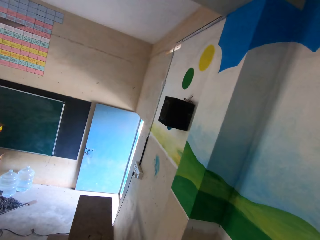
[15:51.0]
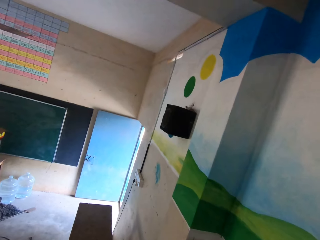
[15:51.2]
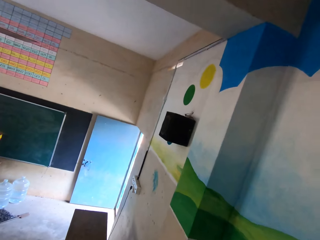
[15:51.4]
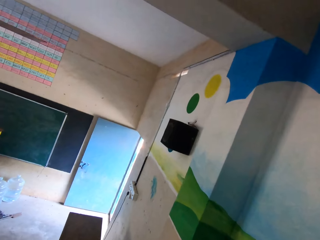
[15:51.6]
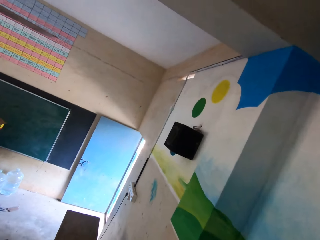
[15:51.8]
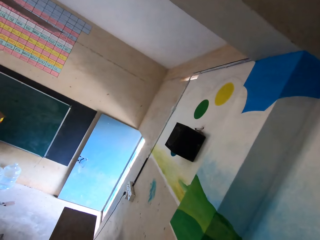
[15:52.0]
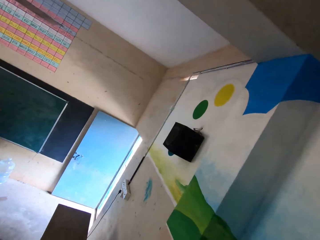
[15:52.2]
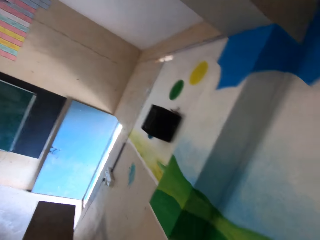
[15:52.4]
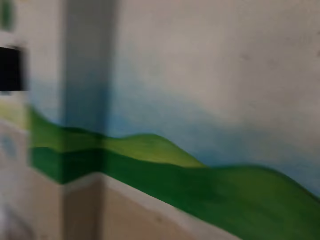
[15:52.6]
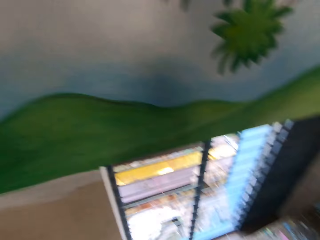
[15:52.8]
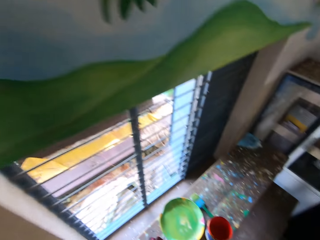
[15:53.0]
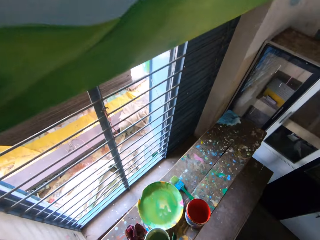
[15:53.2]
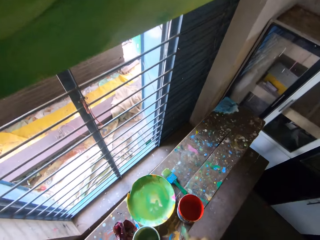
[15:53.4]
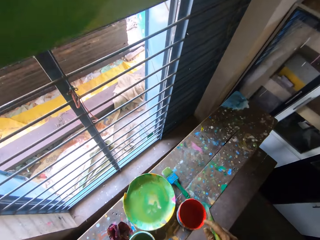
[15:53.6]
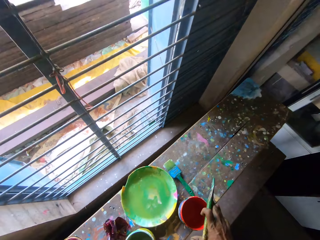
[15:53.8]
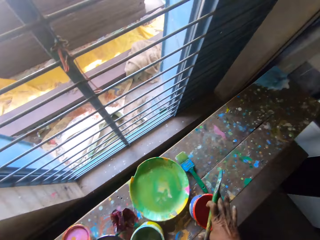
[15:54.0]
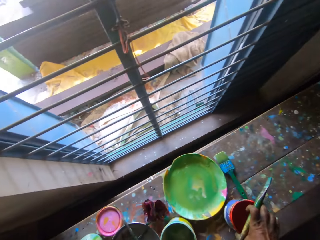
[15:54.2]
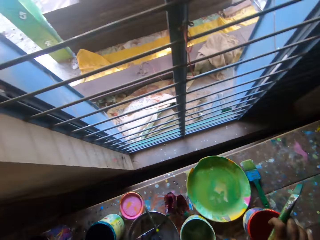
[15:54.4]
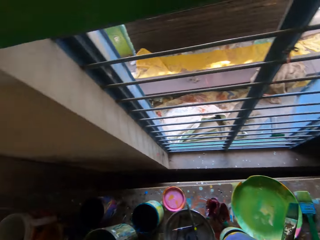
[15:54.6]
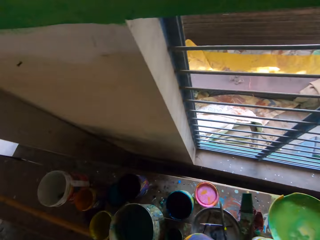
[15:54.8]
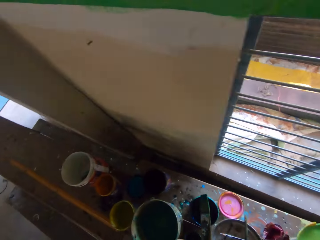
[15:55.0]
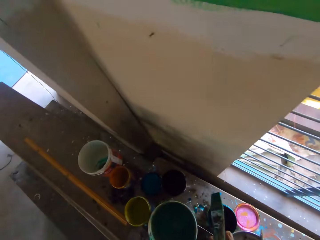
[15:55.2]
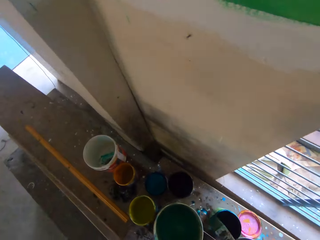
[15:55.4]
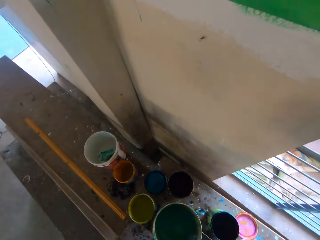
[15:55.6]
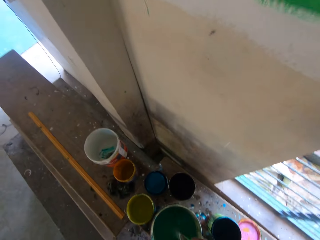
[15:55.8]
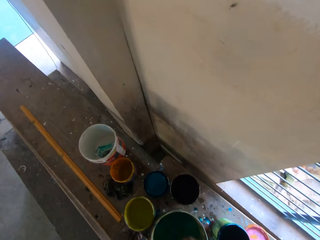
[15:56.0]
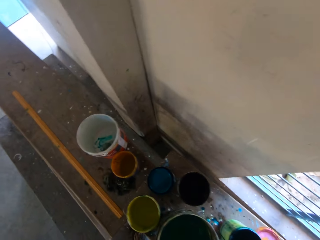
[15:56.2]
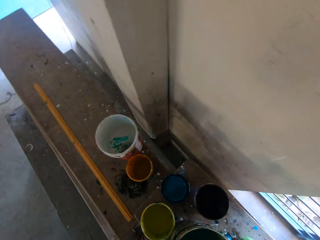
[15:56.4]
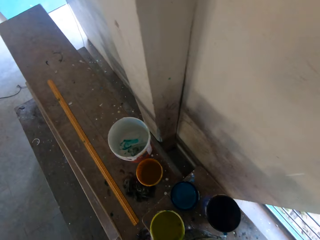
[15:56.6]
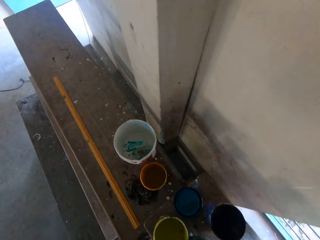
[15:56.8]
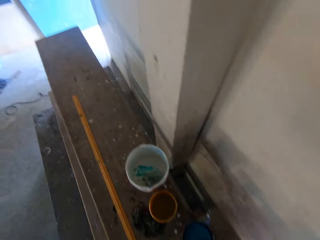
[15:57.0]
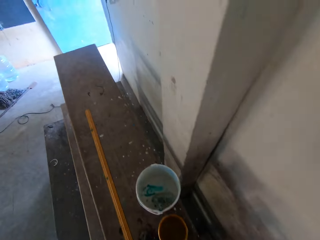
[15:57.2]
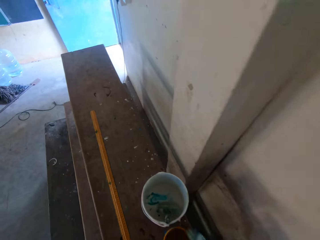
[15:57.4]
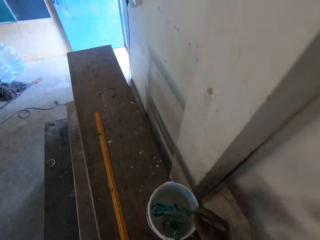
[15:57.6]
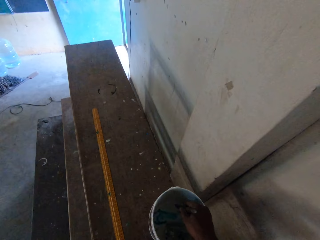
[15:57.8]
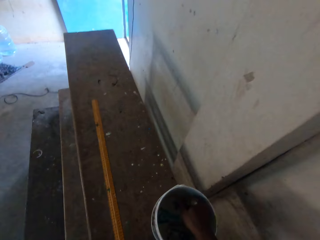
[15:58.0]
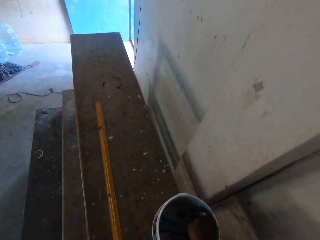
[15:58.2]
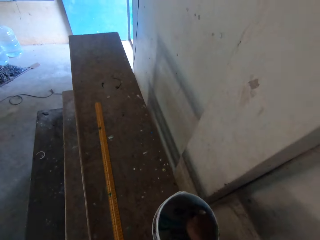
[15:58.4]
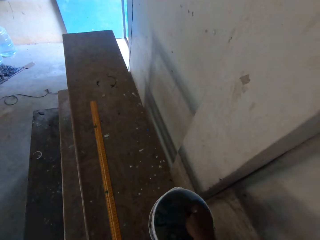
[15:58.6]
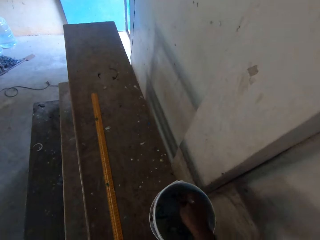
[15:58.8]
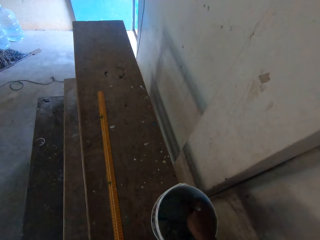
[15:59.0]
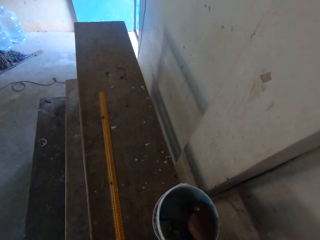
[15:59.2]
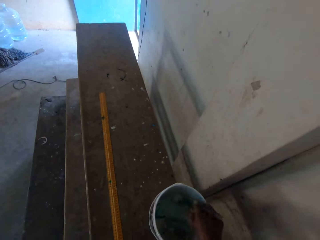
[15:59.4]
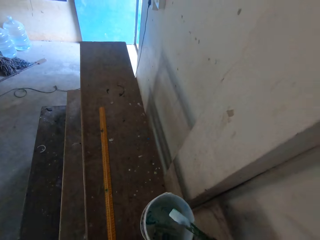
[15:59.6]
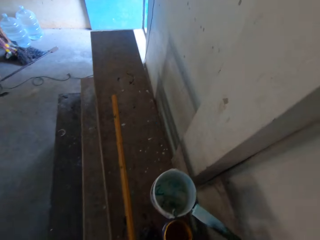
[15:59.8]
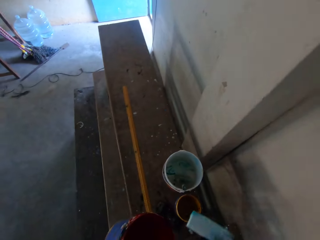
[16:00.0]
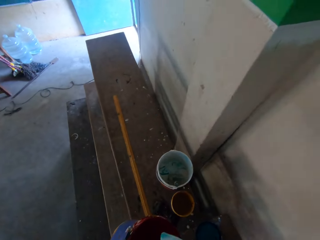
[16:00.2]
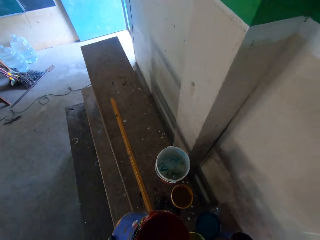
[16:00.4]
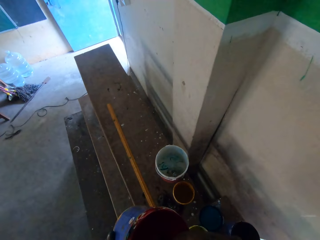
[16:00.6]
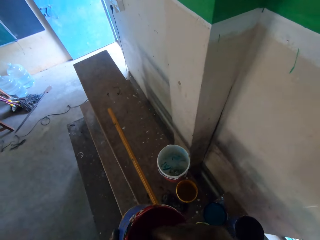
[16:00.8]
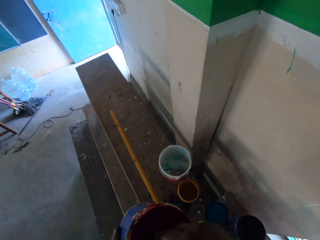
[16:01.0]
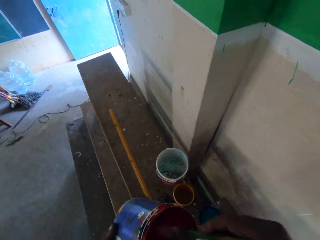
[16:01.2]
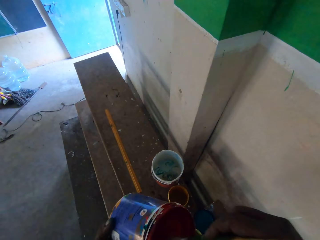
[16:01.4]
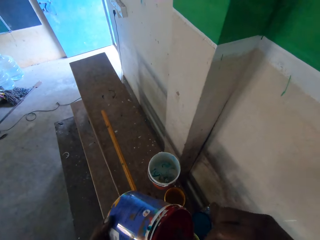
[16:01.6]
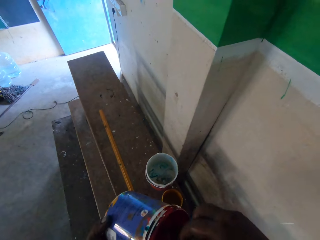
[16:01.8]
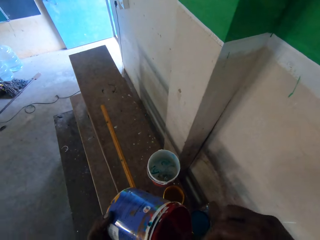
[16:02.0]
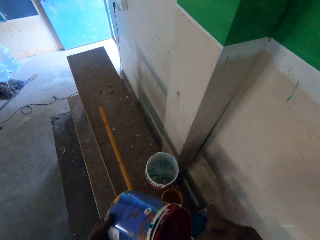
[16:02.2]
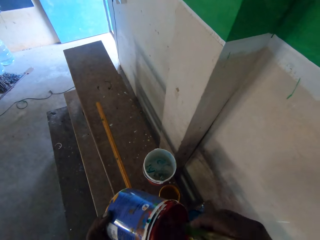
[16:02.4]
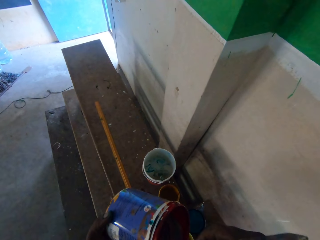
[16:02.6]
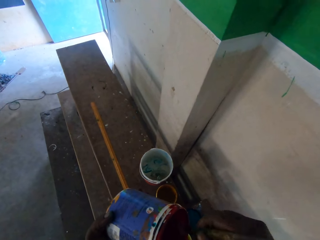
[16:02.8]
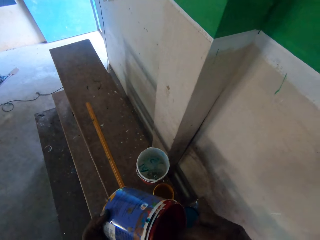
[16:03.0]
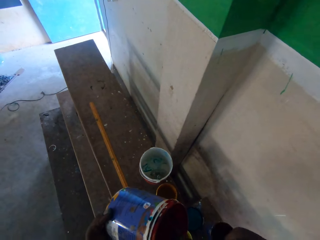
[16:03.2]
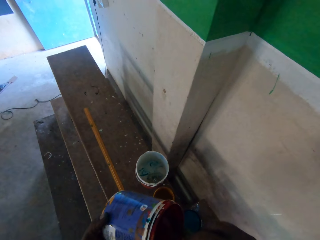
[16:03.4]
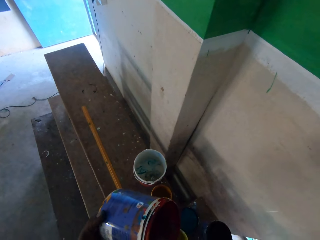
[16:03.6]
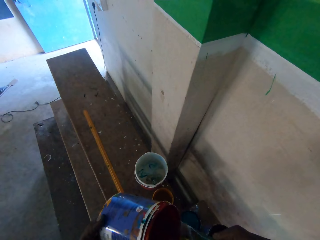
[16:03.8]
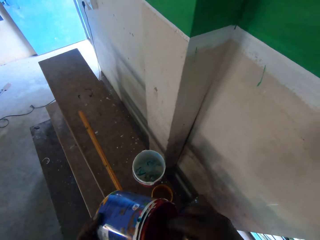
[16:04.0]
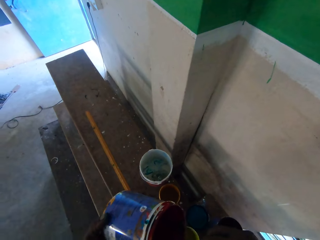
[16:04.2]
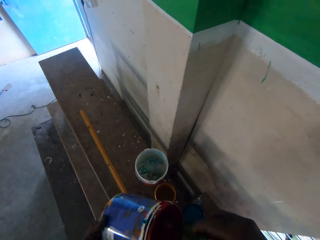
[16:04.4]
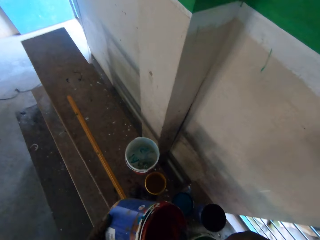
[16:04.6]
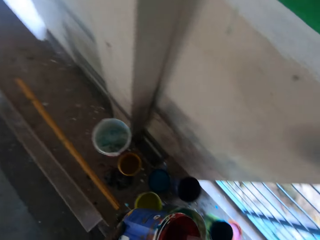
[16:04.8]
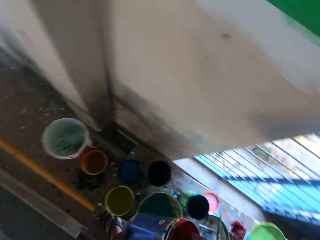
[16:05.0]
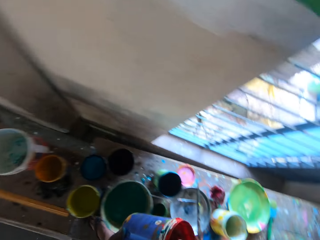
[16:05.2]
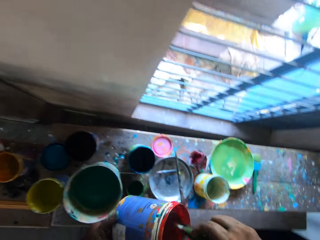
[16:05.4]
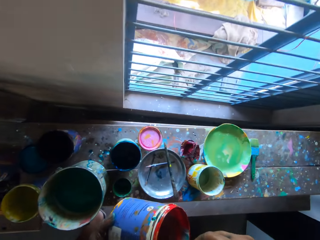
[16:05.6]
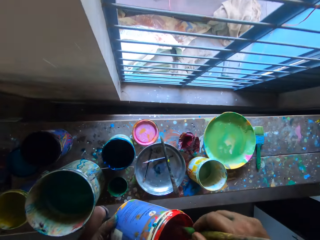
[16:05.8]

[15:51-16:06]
The camera wearer picks up a paint can from the workbench with his right hand. He passes the paint can from his right hand to his left hand. He dips the paintbrush into the paint in a paint bucket on the workbench with his right hand. He rinses a brush in water. He dips the paintbrush into the paint in the paint bucket on the workbench with his right hand again. He dips the paintbrush in his right hand into the paint can in his left hand. He mixes the paint in the paint can in his left hand with the paintbrush in his right hand.

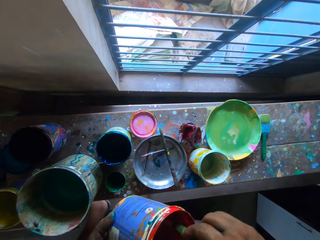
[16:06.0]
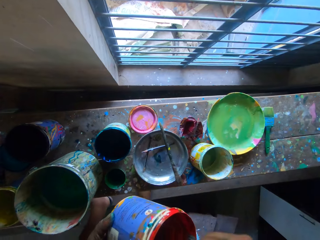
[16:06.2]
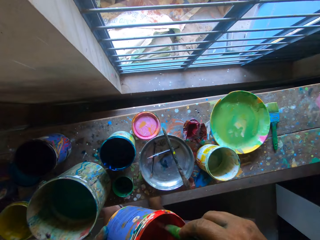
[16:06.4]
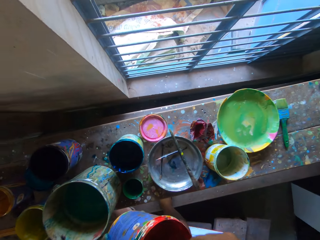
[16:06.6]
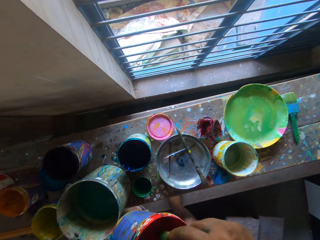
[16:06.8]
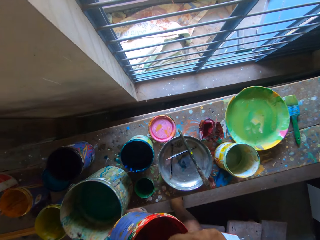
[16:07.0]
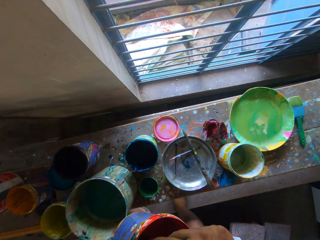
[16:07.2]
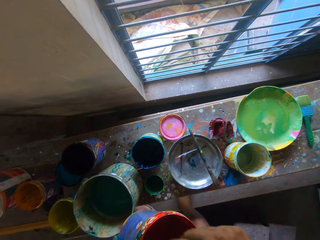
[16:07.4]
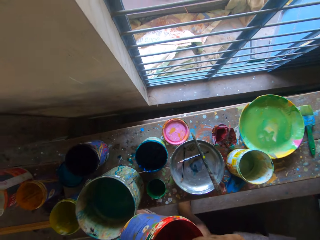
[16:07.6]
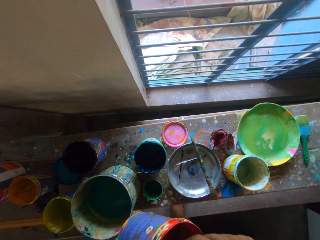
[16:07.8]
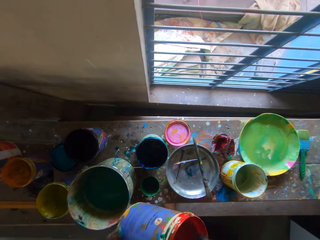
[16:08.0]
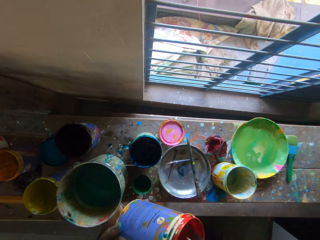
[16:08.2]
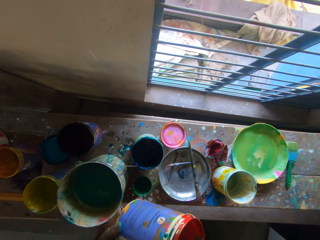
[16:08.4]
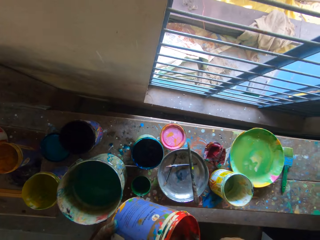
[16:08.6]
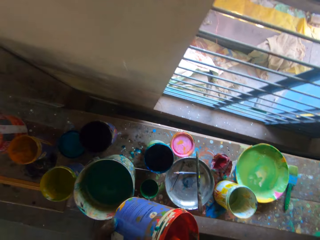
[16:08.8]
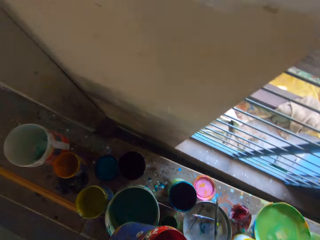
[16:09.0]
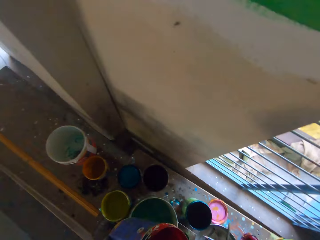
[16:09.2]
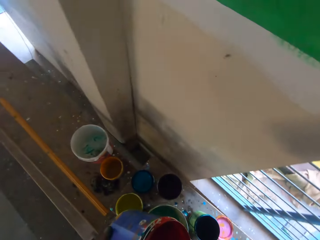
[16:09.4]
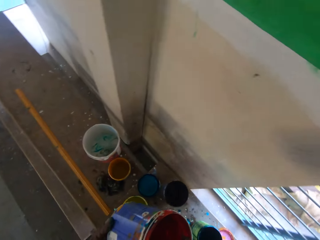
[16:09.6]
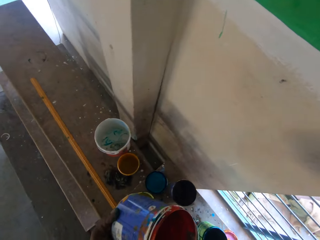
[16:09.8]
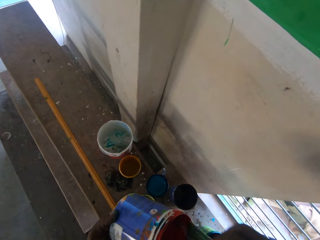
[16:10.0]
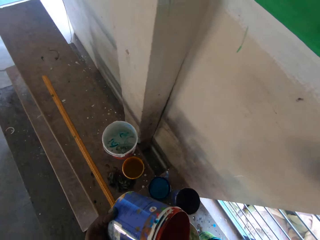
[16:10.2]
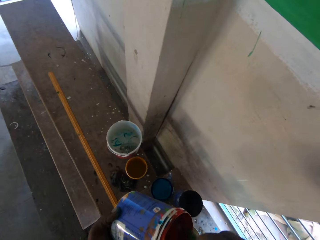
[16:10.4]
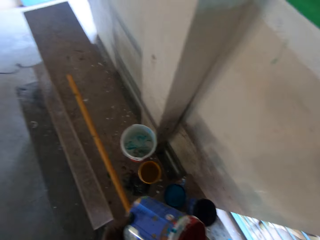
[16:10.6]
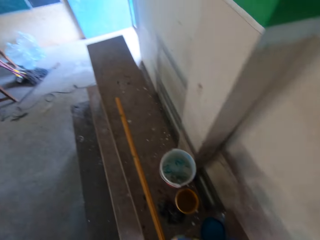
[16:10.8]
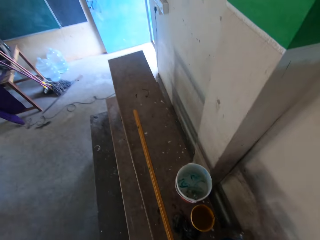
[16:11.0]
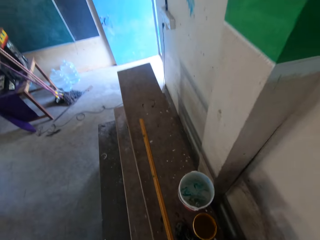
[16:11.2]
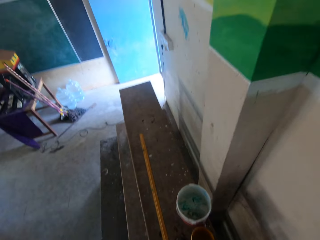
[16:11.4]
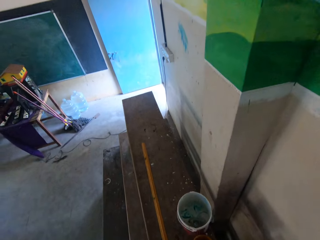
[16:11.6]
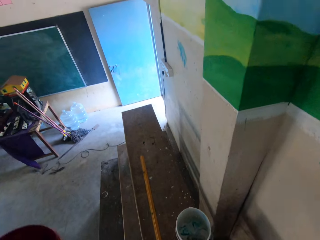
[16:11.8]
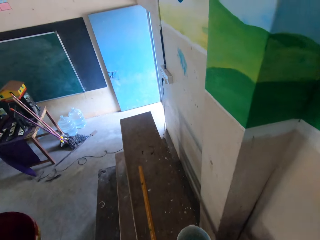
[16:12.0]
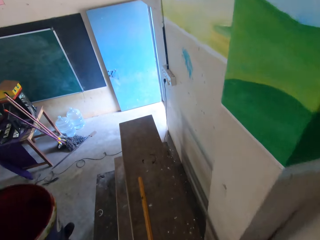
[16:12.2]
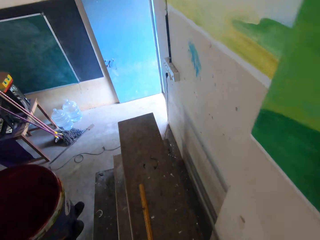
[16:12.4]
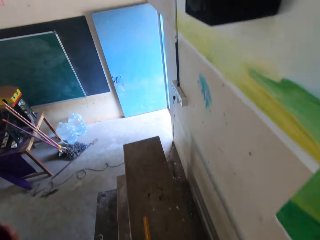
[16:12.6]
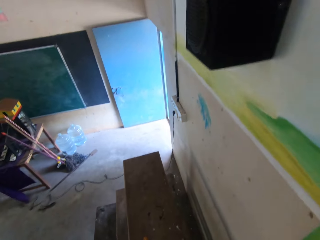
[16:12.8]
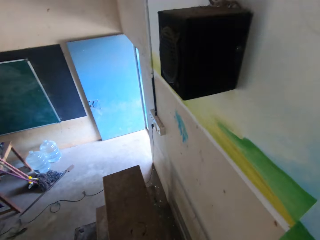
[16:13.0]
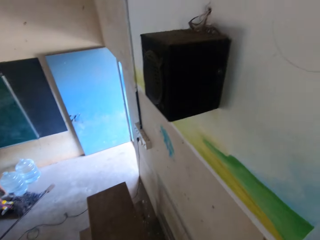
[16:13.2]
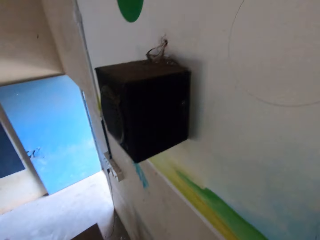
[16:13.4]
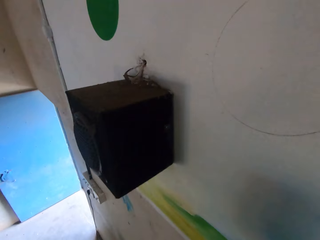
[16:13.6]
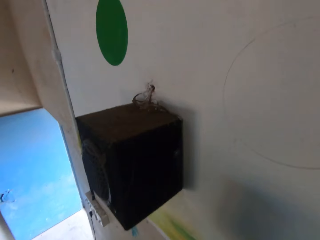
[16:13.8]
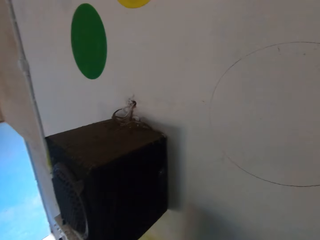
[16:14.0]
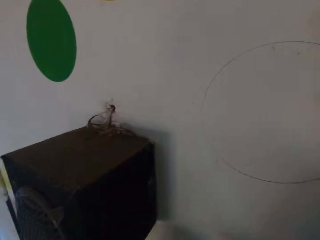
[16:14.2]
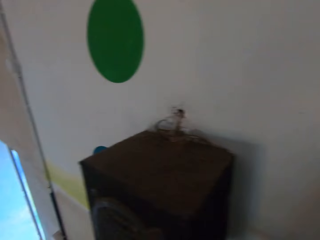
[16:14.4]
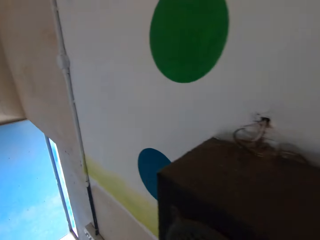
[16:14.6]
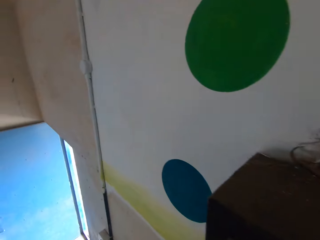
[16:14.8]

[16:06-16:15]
The camera wearer walks on the bench.
